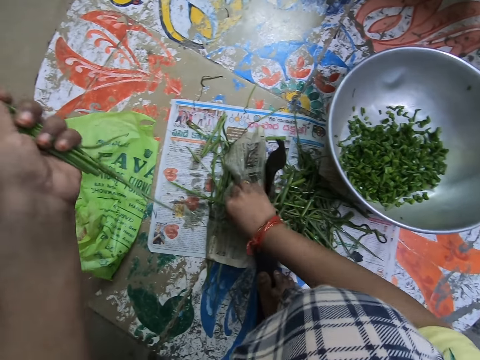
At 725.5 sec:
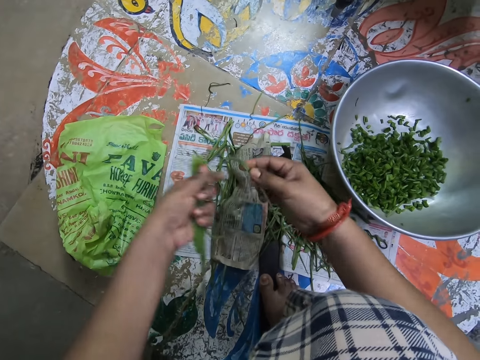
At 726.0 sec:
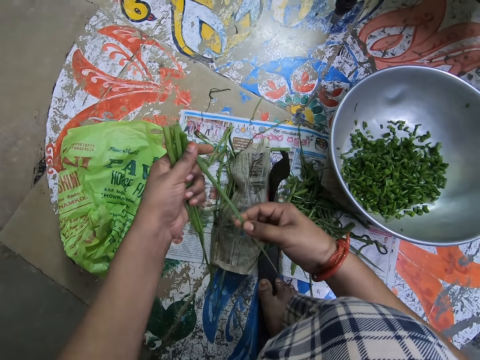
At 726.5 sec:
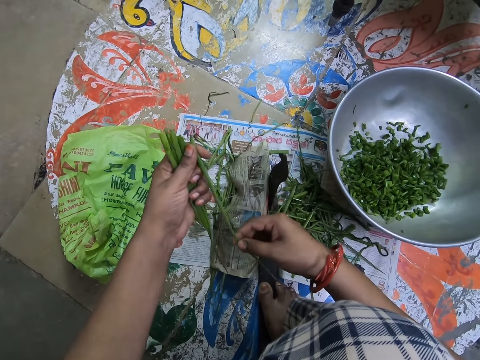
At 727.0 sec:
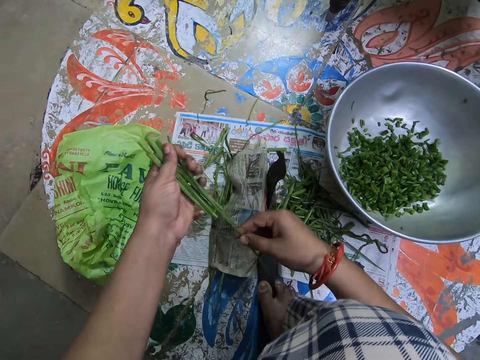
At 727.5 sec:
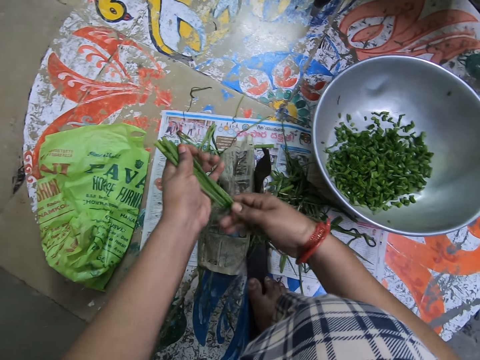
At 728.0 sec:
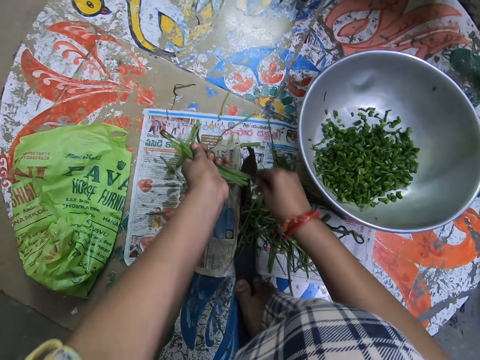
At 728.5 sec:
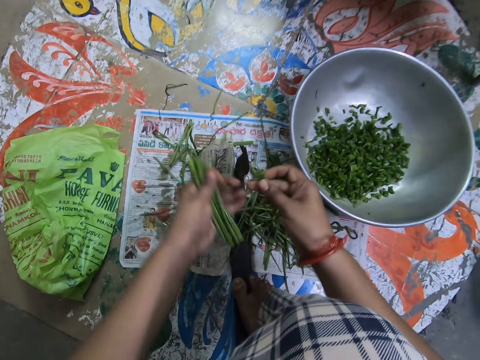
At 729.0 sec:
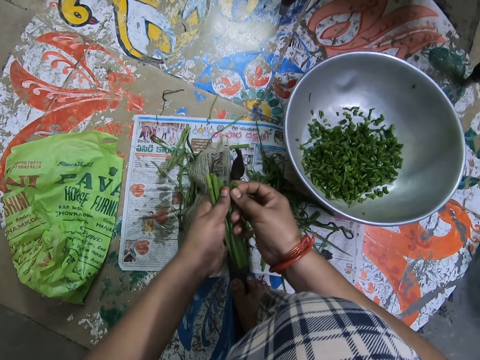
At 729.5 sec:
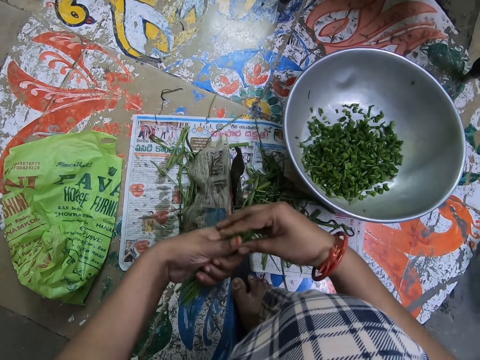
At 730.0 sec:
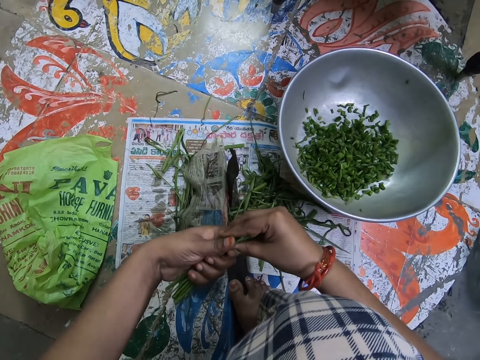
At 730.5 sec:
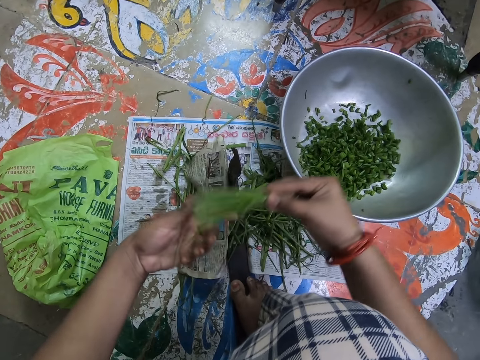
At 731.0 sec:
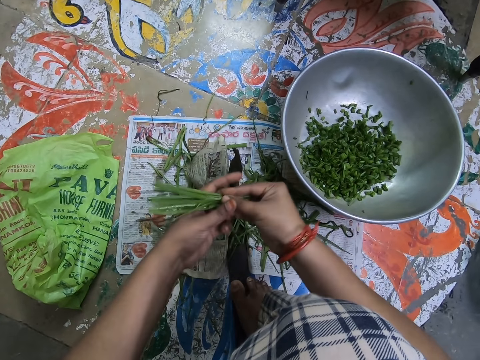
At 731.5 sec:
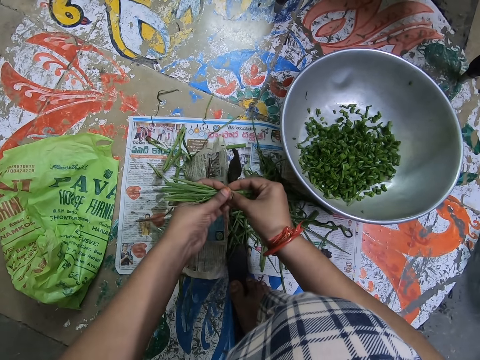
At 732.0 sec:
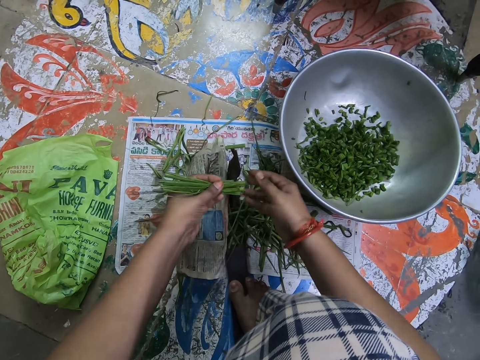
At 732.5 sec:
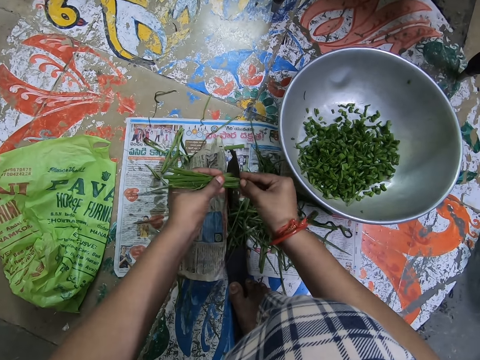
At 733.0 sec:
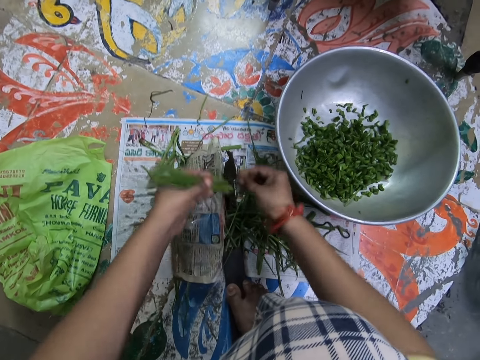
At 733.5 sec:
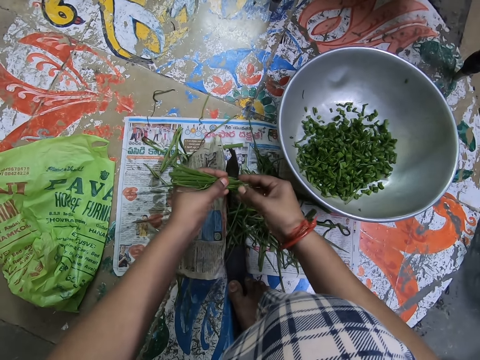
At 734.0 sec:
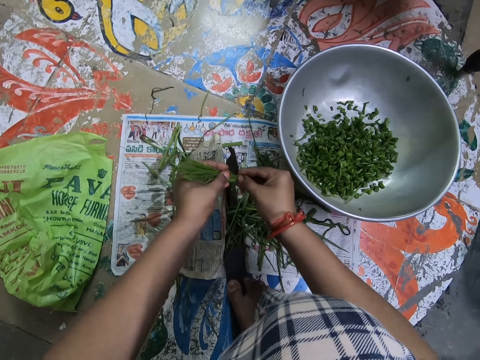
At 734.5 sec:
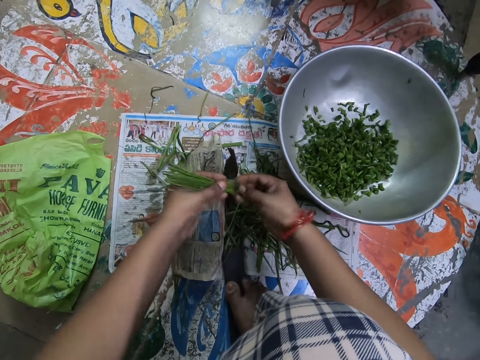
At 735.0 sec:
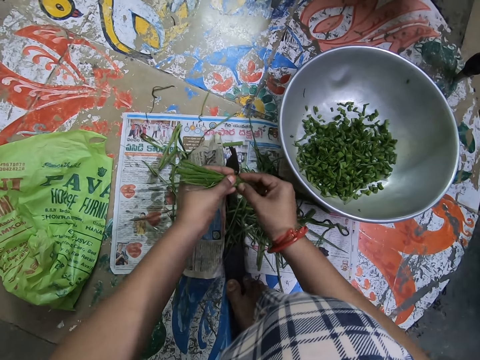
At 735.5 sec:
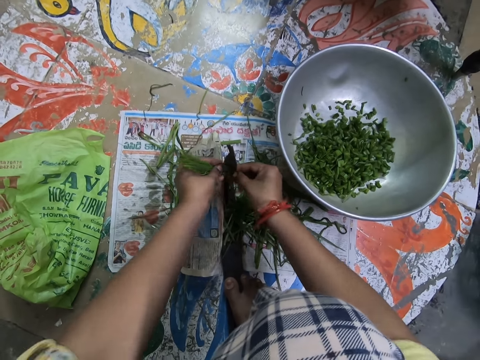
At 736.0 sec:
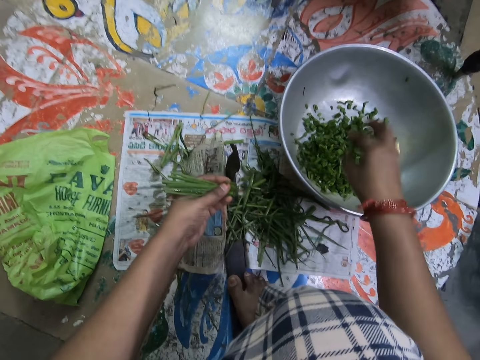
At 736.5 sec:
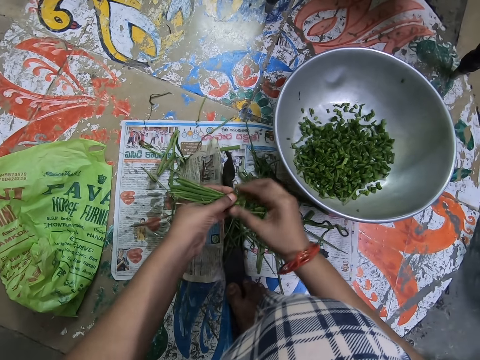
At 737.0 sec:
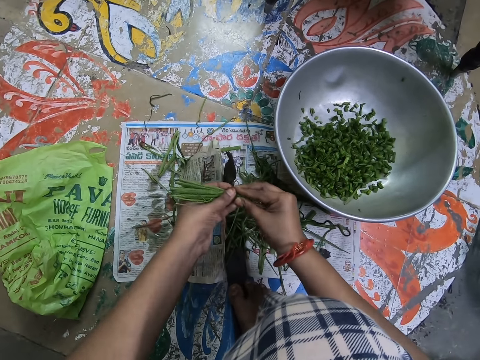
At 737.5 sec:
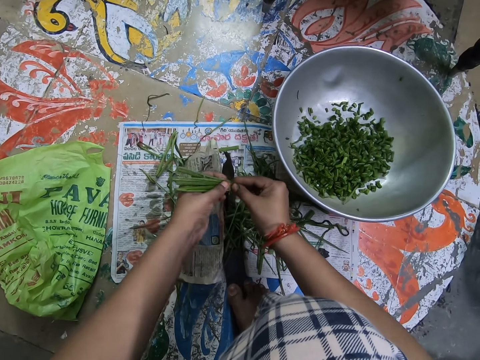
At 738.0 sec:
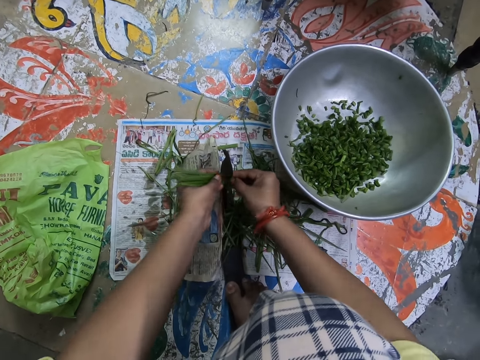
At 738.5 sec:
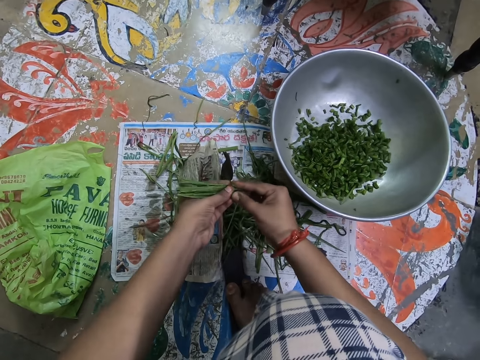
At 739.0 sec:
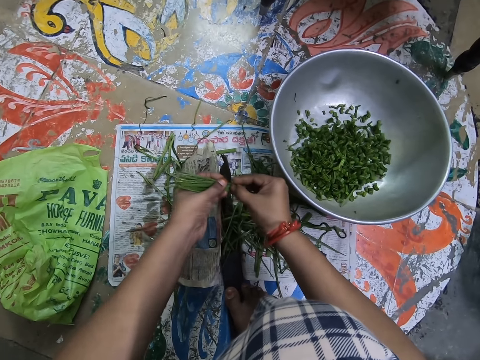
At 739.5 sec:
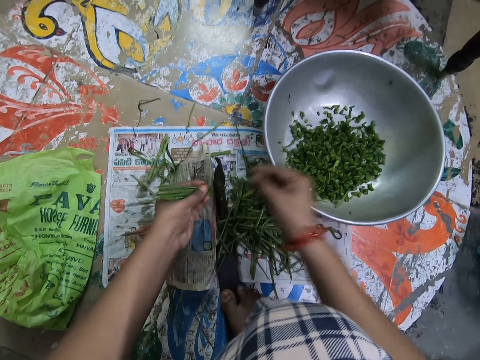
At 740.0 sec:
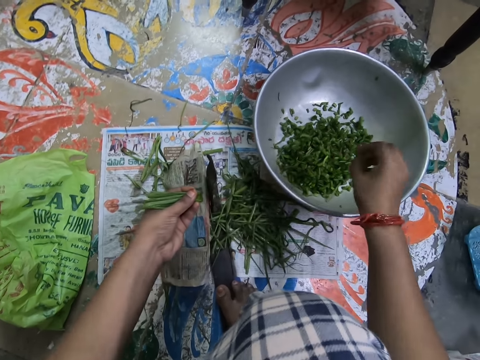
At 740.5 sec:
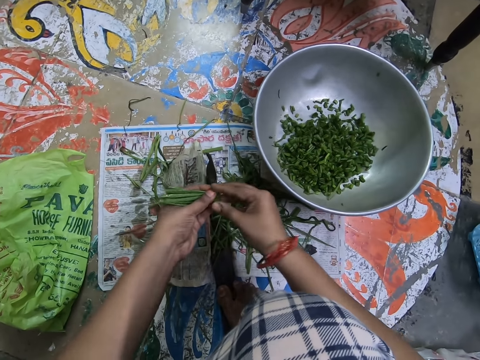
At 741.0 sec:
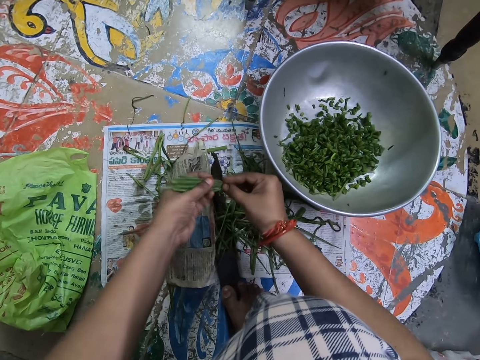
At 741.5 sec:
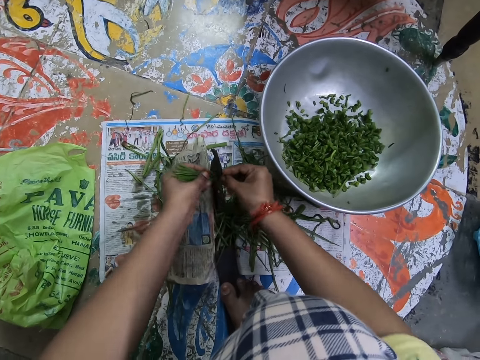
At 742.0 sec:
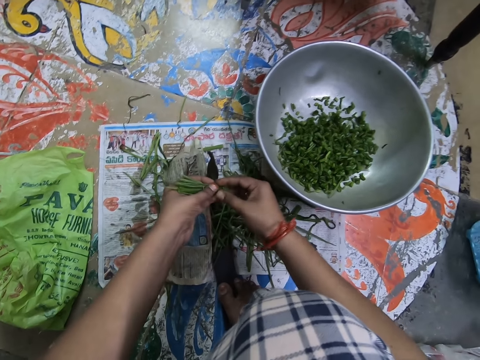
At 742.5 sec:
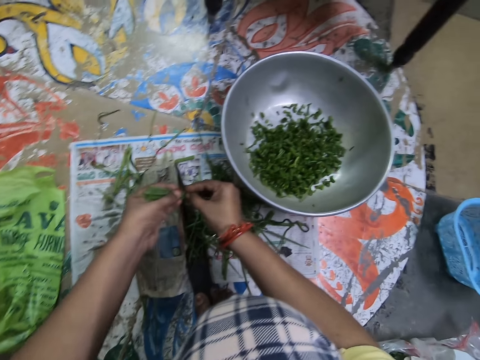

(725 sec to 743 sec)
The camera wearer puts something together. They hold something with both hands. They arrange vegetables in their hands. They cut something. They put something together. They hold something with both hands. They cut the vegetables into a bowl. They drop something in a basin. They hold something with both hands. They cut something. They drop something in the basin. They hold something with both hands. They cut something.

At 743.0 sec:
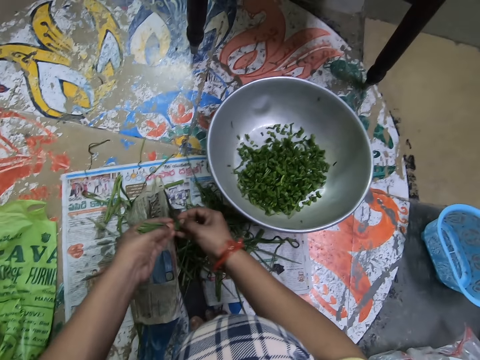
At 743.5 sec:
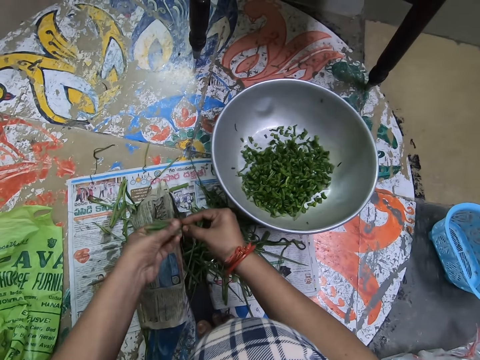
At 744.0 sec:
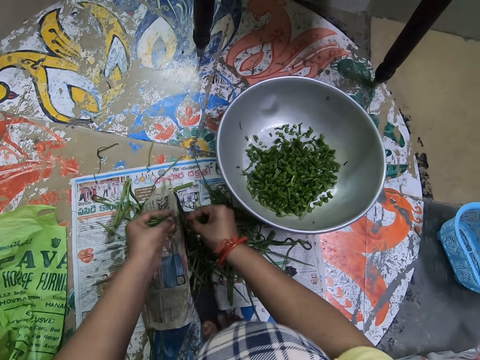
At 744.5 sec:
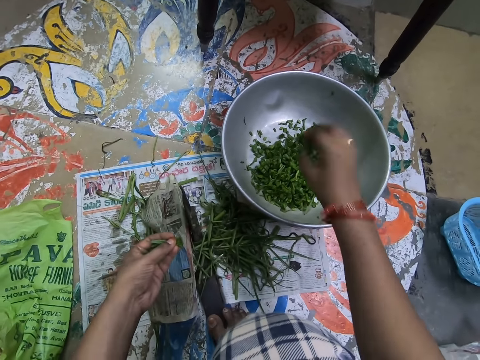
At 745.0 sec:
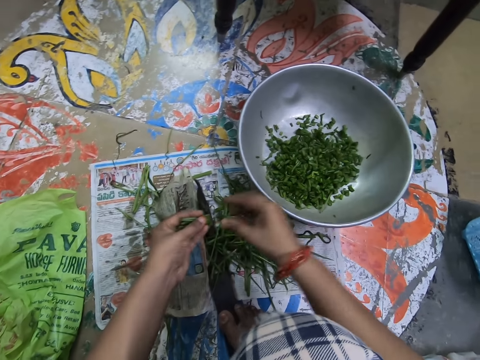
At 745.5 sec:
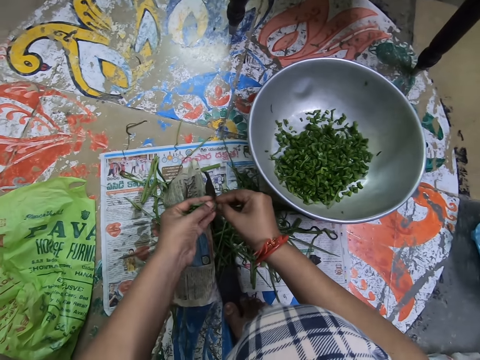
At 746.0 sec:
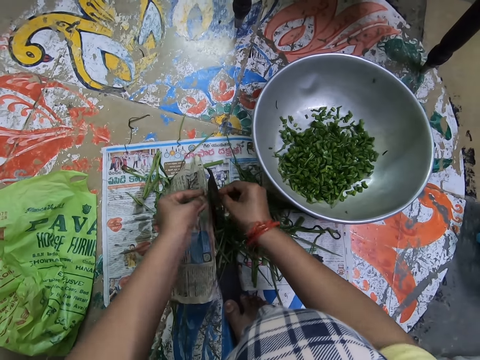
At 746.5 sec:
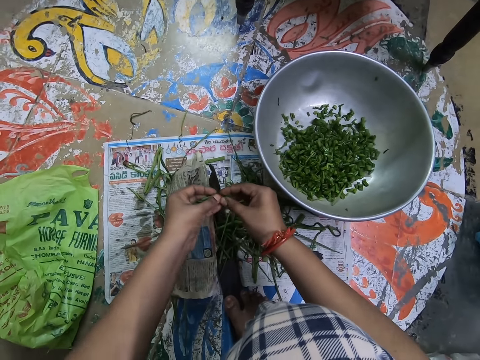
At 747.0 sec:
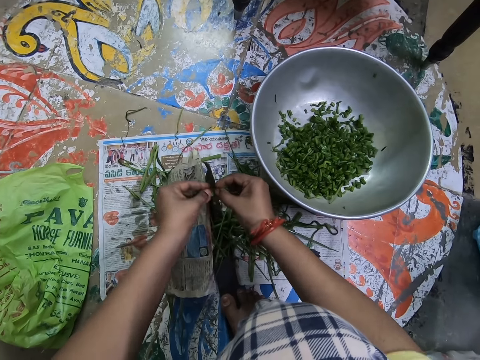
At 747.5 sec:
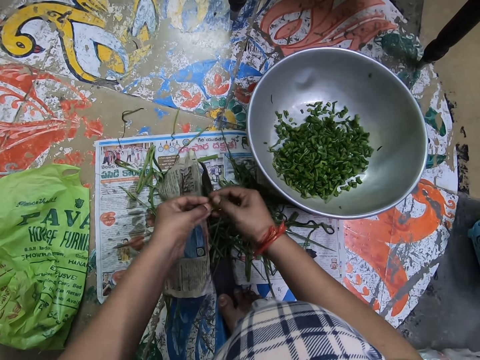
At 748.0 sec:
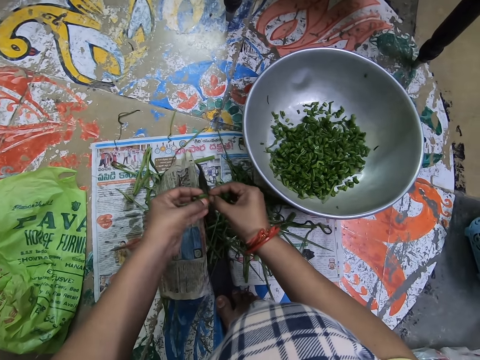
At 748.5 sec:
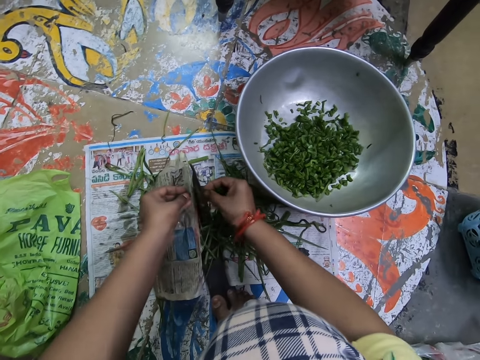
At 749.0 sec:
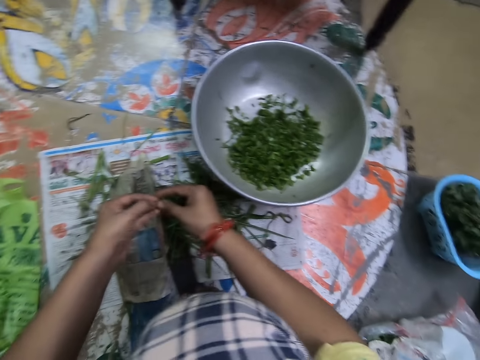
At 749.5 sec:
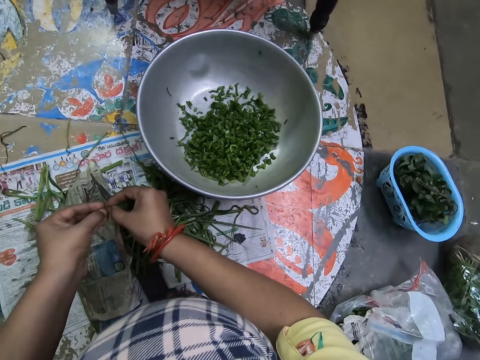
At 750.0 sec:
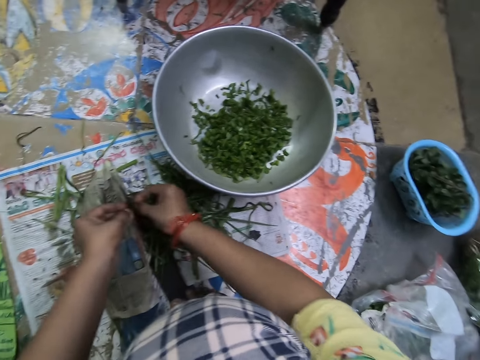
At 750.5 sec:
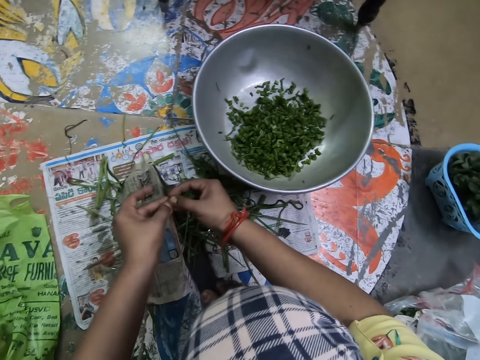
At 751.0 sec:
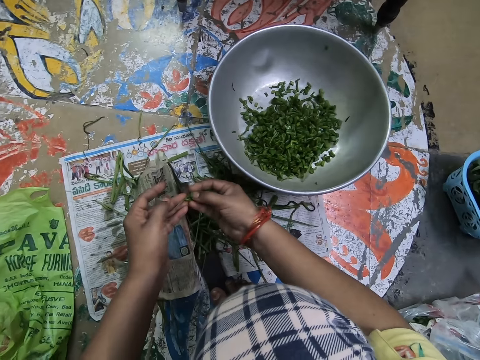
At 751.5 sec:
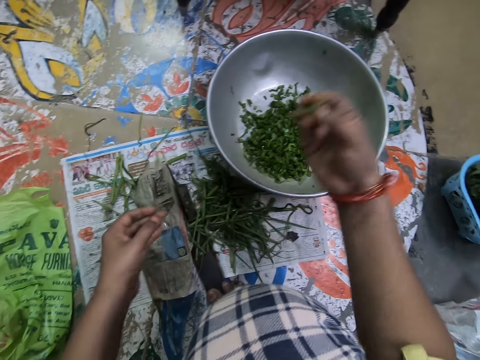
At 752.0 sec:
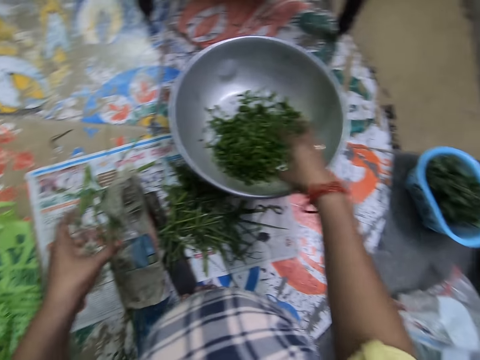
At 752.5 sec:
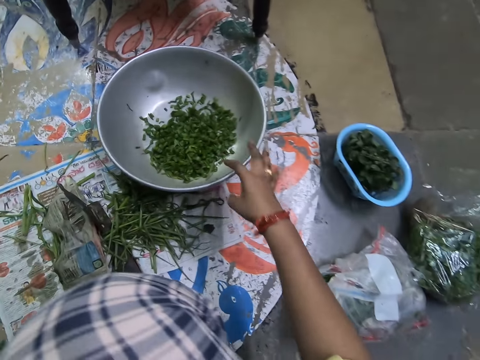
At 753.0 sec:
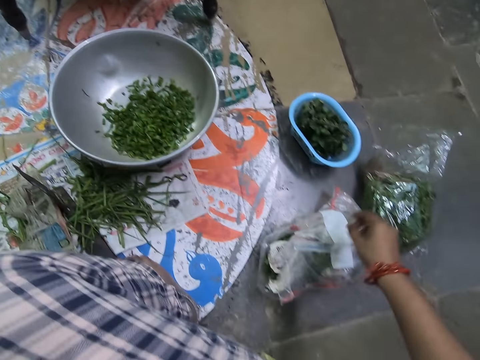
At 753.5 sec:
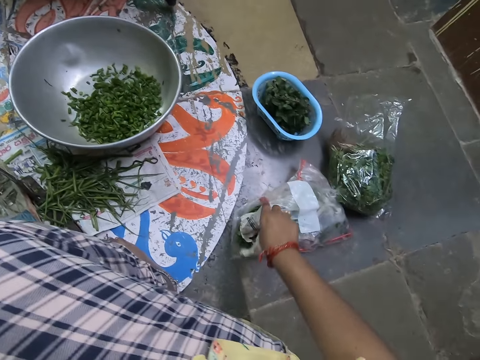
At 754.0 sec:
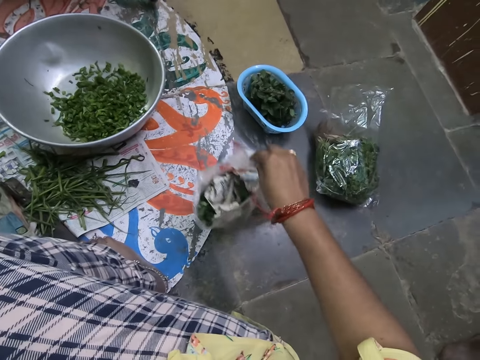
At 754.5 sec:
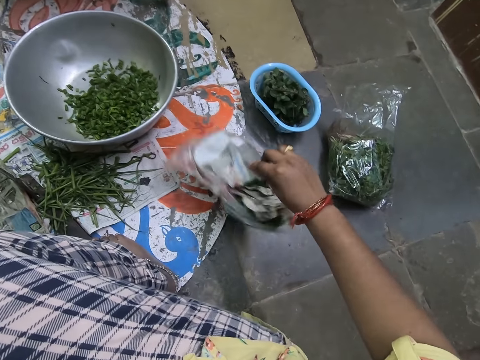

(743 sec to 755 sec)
The camera wearer drops something in a basin. They hold something with both hands. They cut something. They drop something in the basin. They turn polythene. They pick up a bag.
